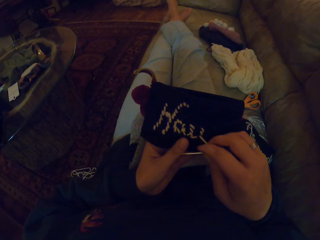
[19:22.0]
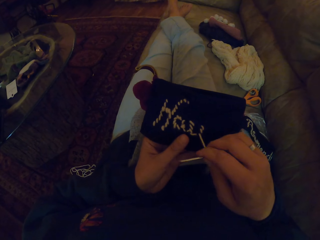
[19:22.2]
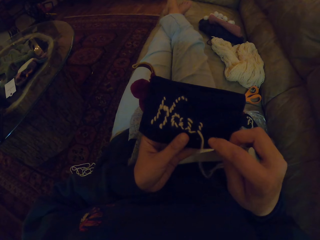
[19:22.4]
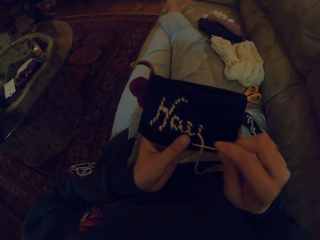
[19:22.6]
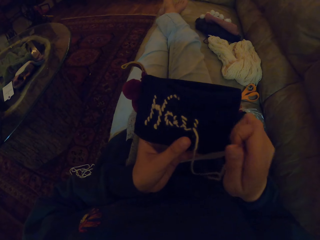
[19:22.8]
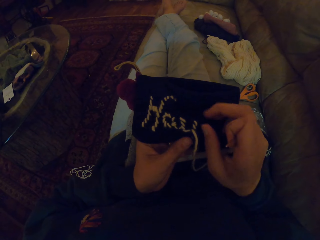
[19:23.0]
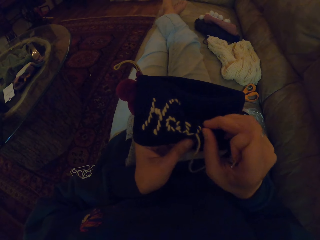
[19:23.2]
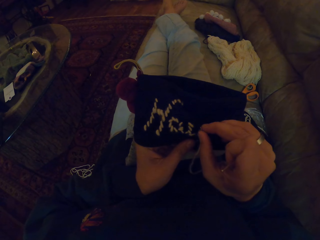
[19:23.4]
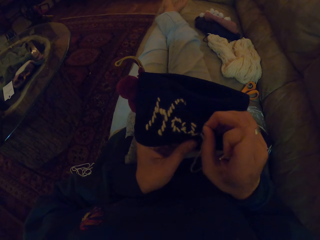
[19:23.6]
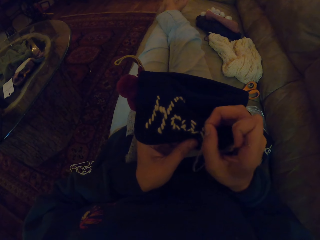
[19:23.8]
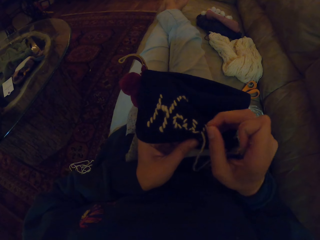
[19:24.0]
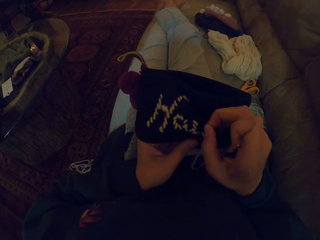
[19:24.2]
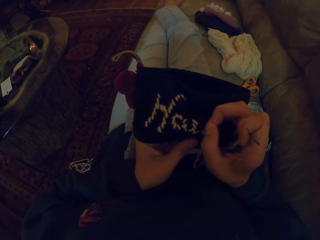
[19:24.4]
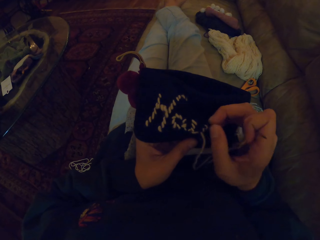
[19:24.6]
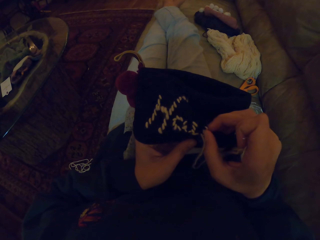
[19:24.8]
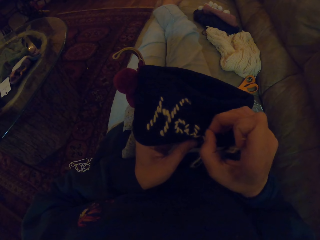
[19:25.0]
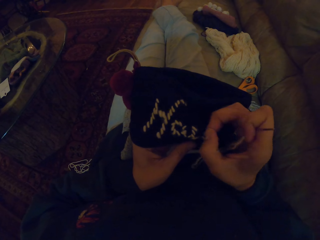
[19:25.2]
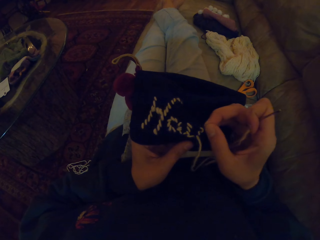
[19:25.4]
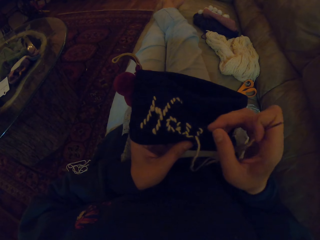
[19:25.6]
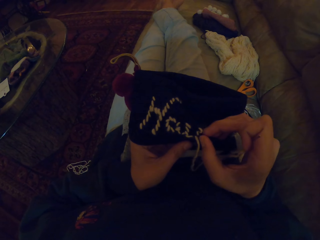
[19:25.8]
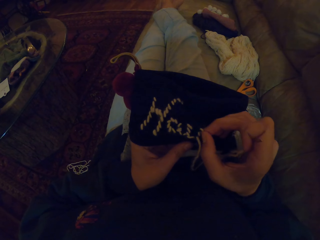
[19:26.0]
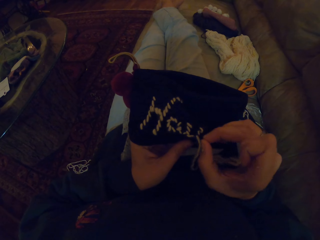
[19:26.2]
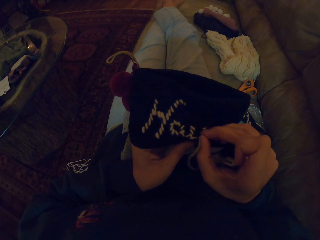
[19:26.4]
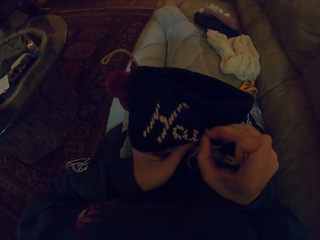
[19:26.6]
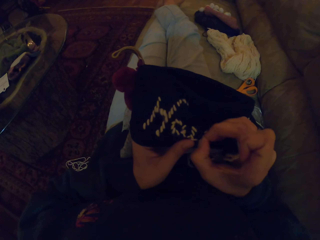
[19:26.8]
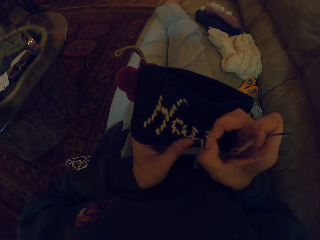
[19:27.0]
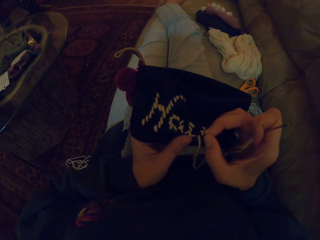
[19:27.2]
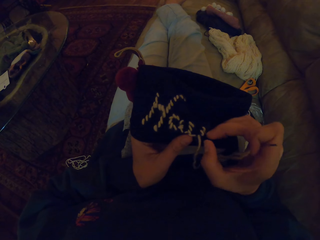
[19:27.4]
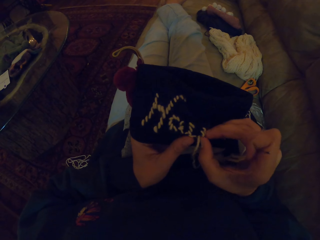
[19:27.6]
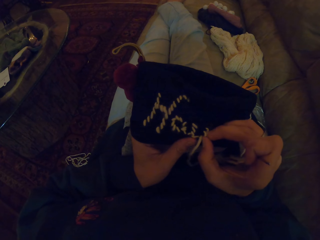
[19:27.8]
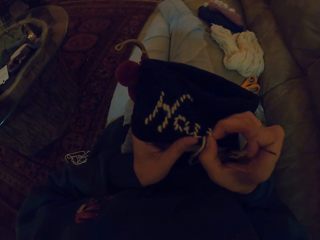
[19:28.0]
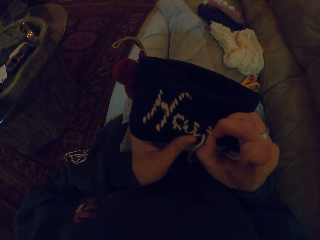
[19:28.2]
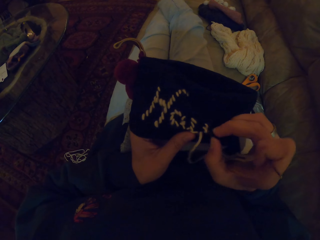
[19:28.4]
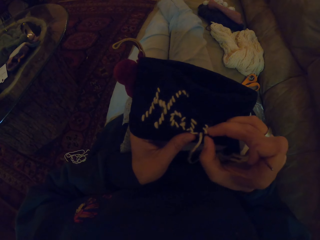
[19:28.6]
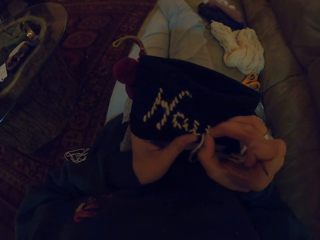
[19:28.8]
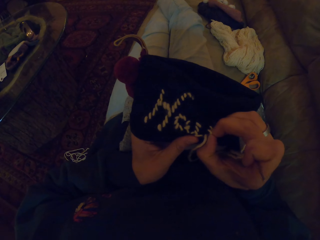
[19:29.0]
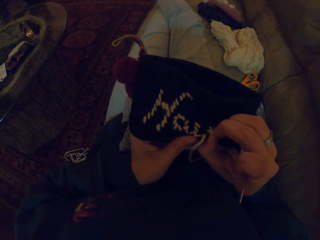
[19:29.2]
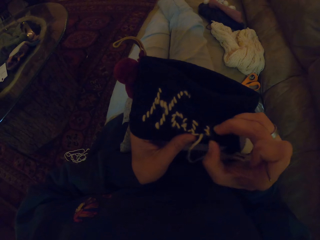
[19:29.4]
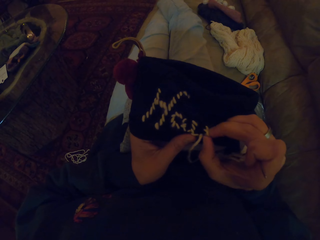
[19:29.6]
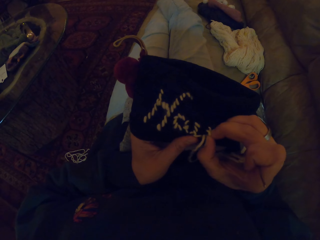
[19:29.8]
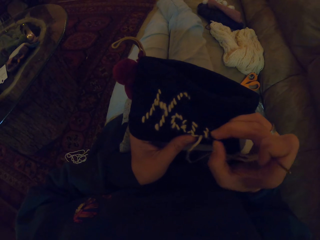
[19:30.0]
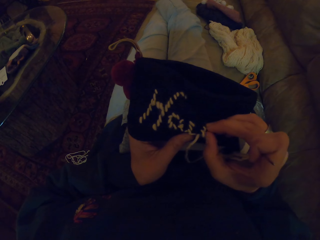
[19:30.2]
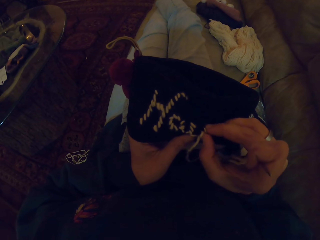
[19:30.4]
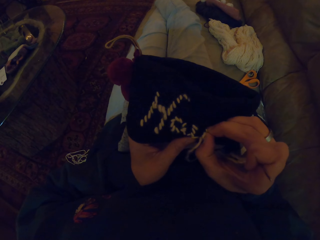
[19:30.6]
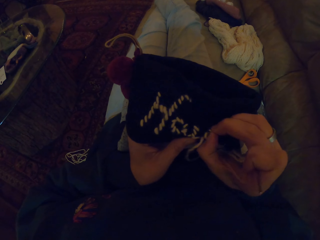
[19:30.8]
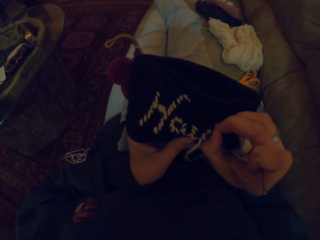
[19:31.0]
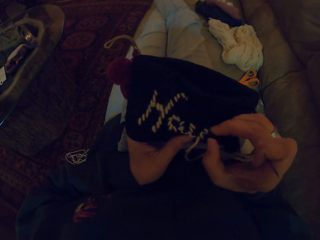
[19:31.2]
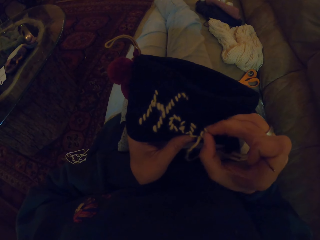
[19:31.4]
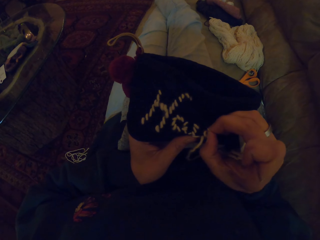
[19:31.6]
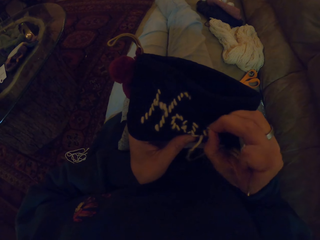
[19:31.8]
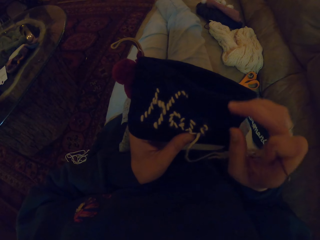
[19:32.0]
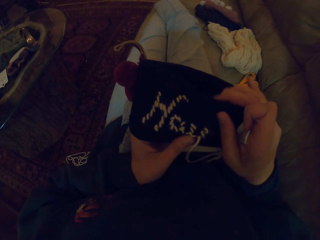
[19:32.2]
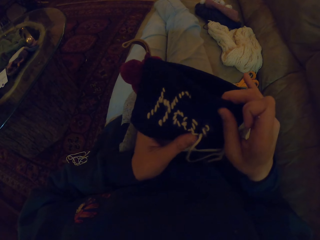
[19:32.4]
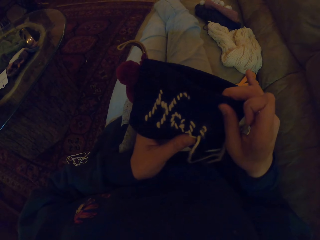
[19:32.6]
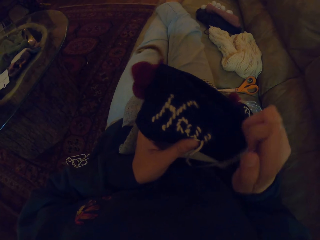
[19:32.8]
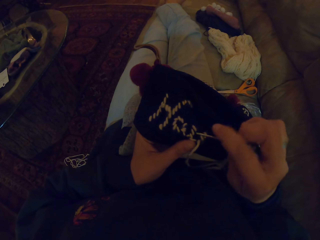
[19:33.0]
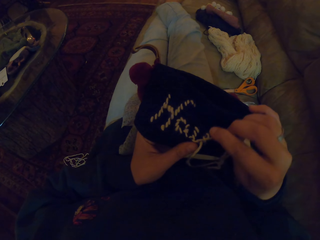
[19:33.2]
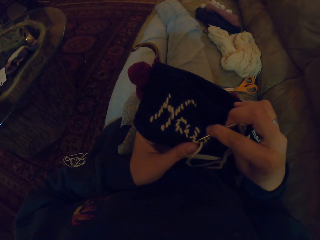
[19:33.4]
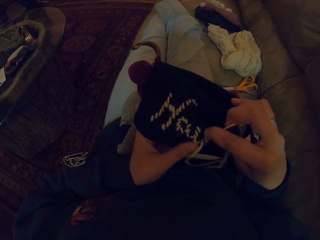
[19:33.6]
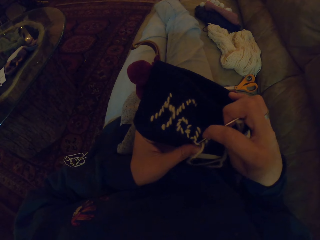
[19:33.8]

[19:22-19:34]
The camera wearer pulls the thread. They pull the thread.

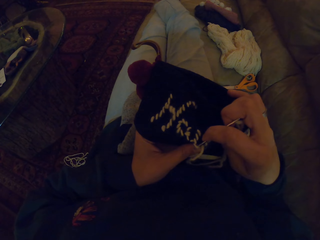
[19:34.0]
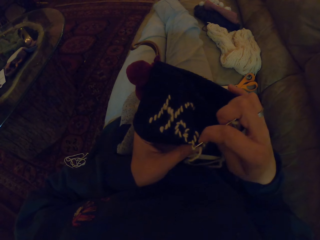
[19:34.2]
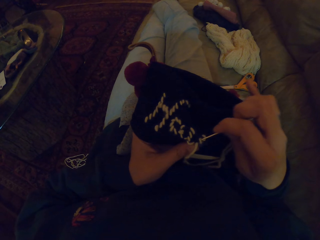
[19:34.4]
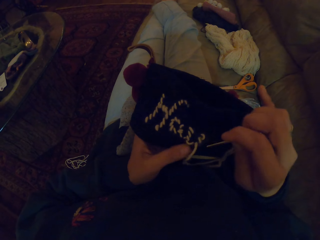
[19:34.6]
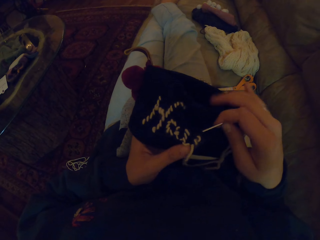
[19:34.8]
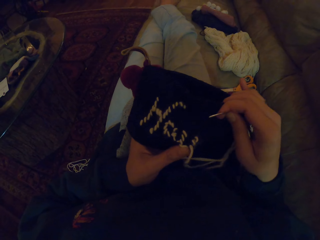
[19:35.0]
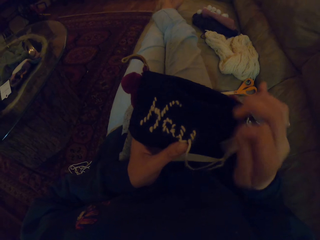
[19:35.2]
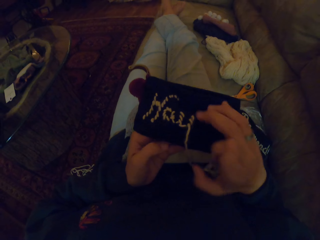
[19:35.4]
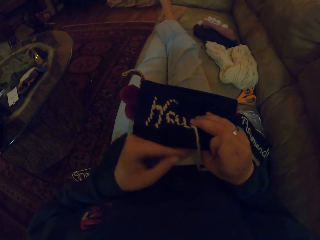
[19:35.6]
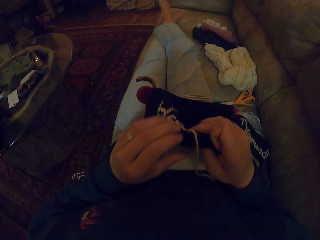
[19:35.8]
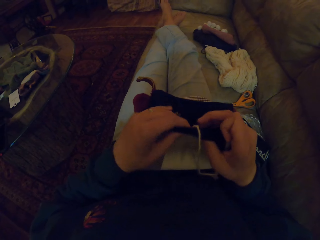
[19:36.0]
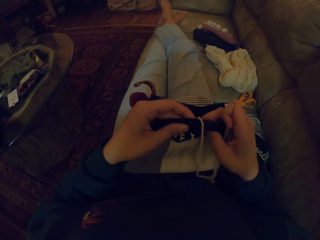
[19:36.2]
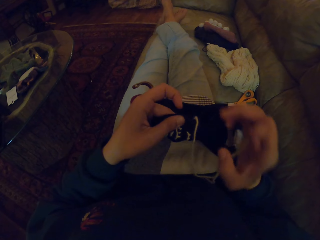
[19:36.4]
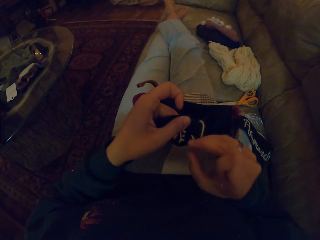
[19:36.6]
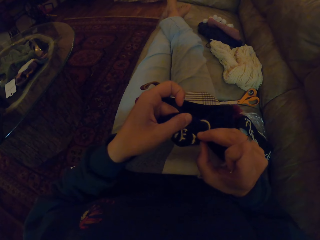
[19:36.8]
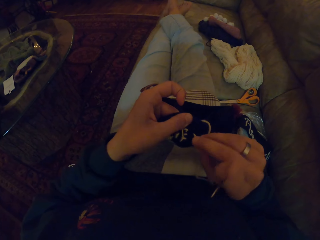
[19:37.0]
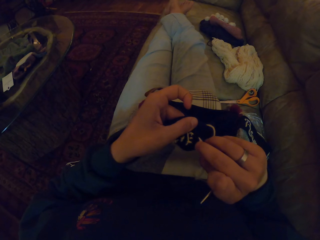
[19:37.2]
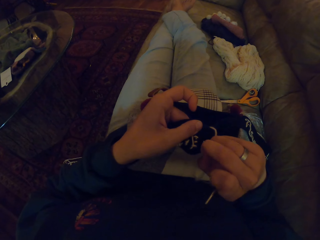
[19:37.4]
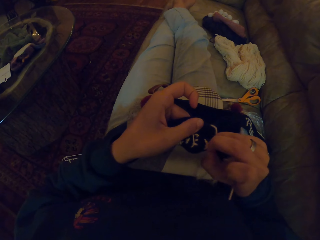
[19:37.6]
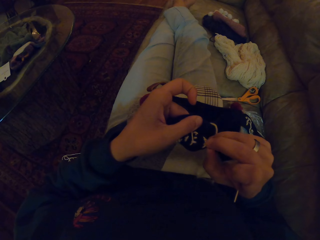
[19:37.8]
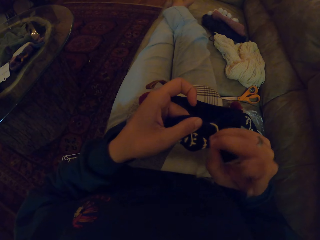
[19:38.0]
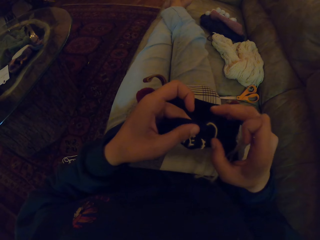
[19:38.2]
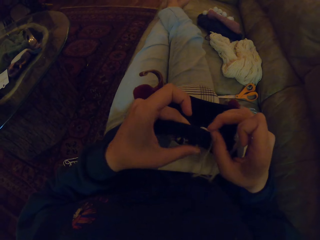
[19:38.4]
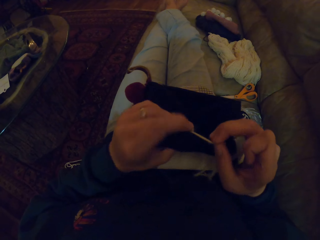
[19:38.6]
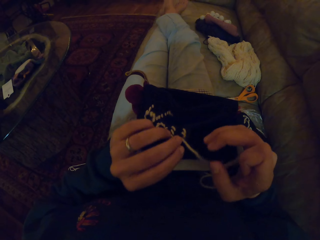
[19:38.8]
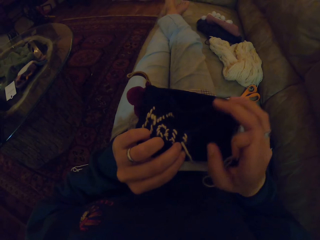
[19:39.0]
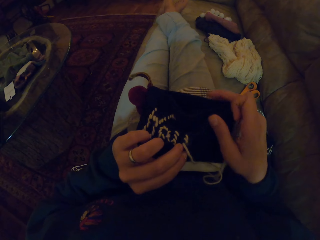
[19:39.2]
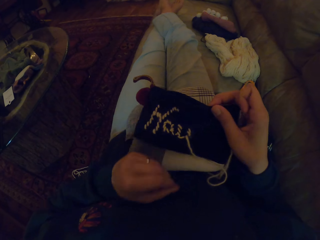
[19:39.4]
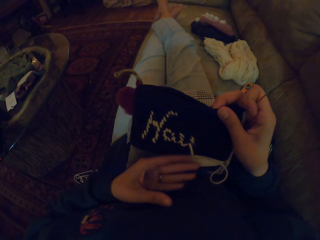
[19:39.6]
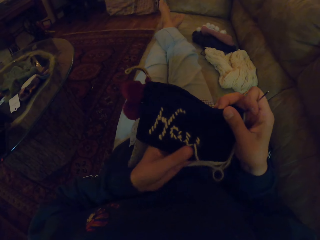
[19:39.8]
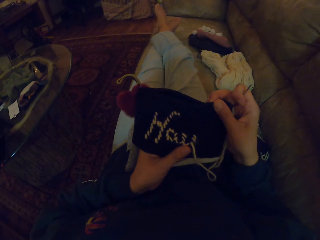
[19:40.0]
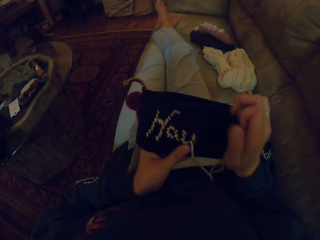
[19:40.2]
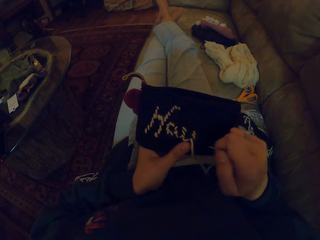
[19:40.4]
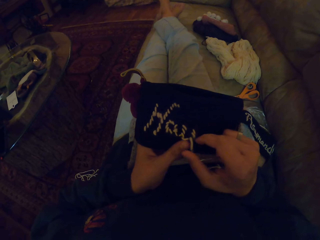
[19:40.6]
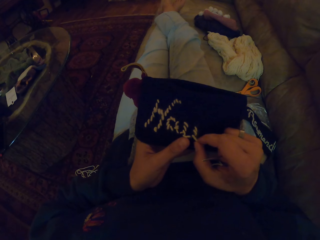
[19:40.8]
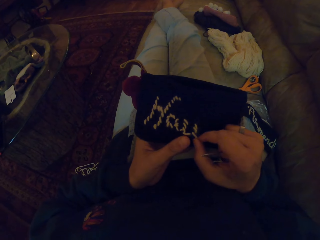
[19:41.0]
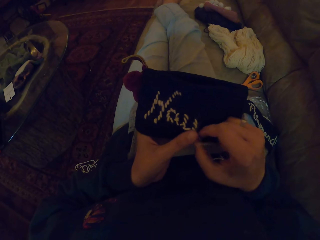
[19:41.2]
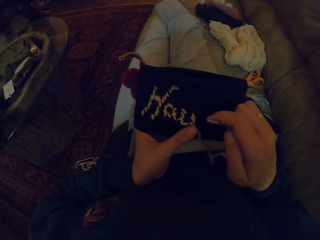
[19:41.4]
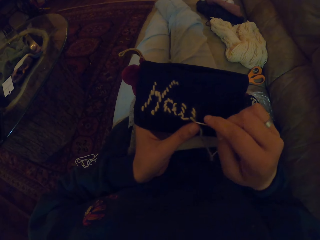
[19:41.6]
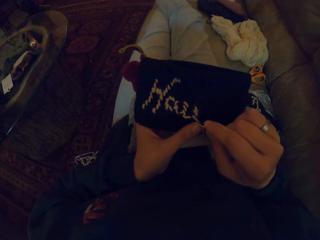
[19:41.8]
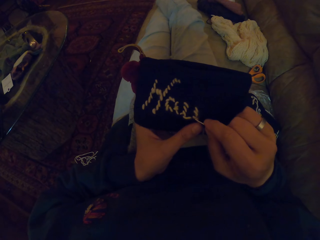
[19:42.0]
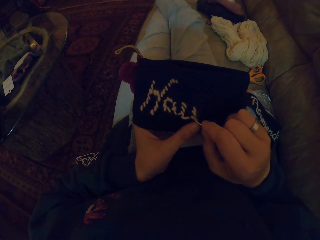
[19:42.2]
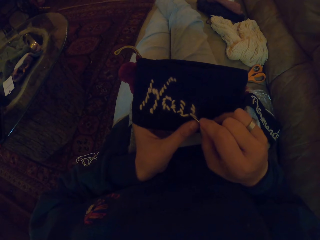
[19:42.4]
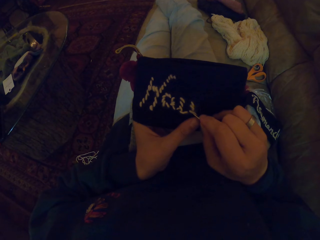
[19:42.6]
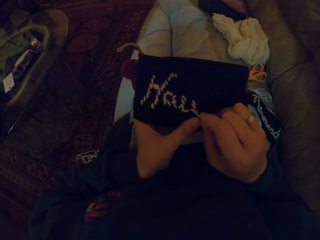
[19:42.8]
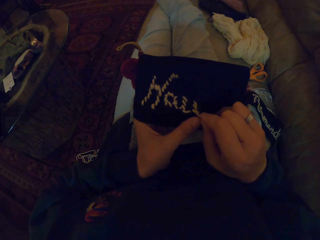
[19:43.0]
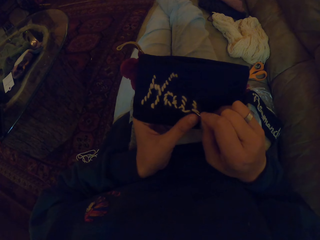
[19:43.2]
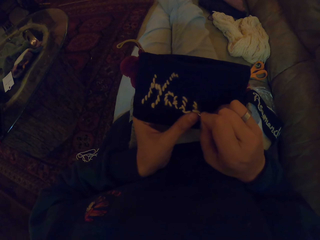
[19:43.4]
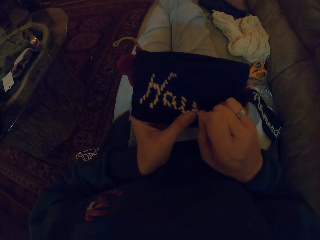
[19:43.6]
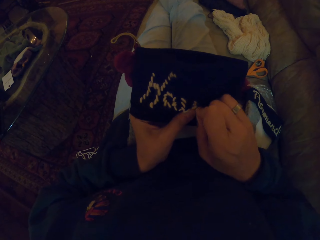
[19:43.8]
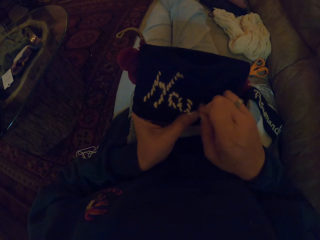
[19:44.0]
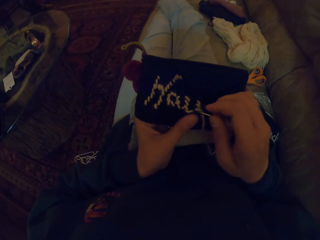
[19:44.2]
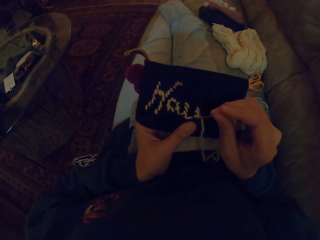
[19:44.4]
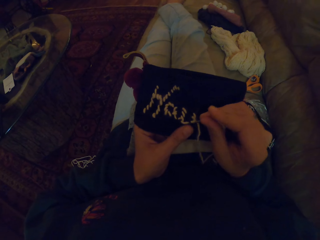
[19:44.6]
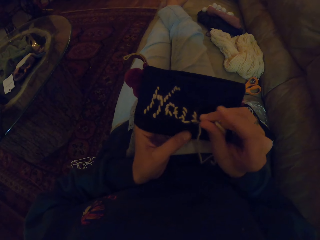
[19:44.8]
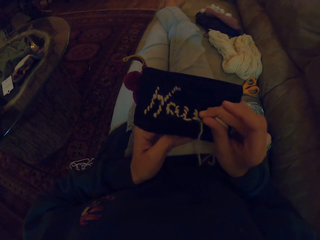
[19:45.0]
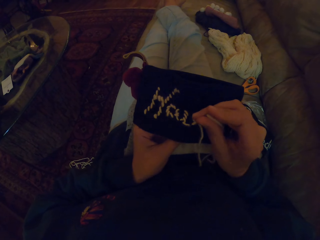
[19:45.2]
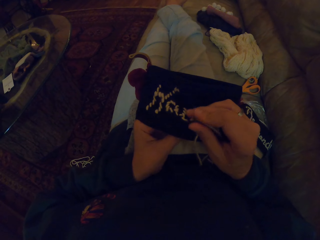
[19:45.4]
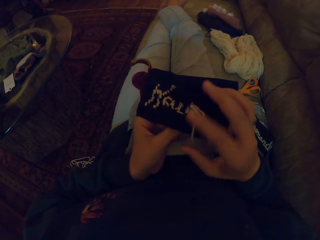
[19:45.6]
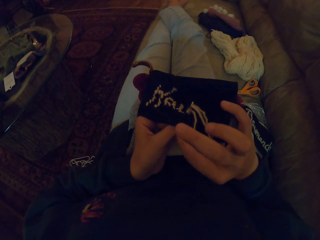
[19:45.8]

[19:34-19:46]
The camera wearer turns the fabric. They pull the thread. They sew the fabric.
